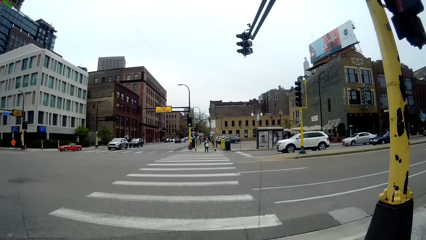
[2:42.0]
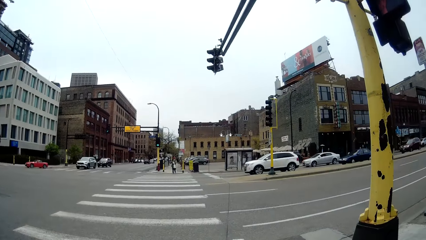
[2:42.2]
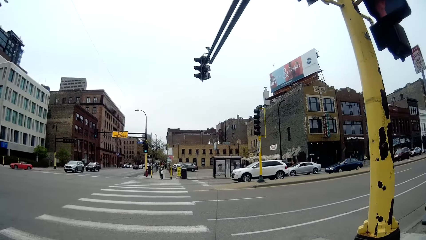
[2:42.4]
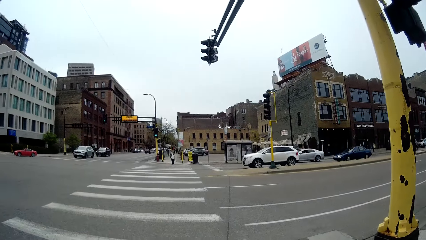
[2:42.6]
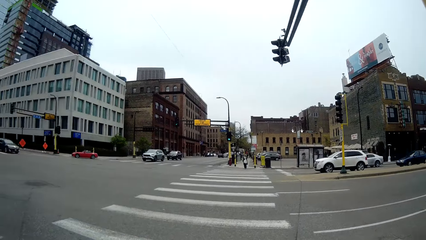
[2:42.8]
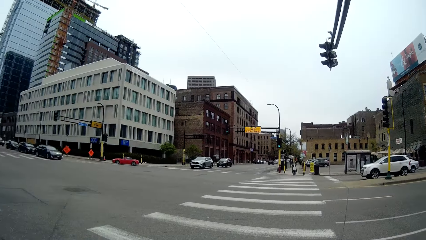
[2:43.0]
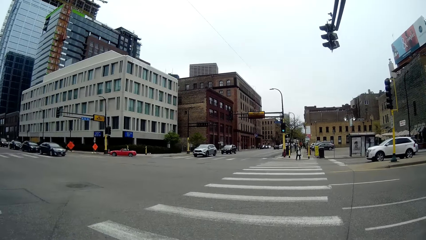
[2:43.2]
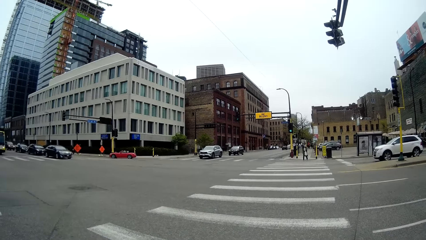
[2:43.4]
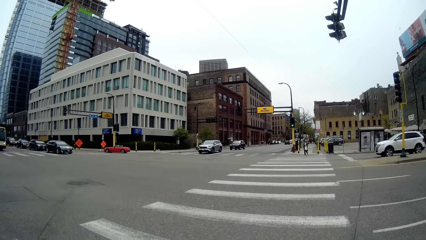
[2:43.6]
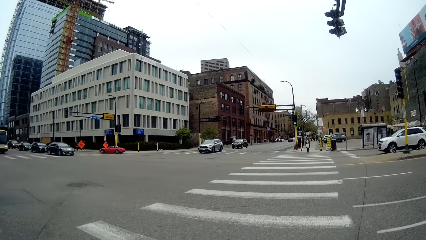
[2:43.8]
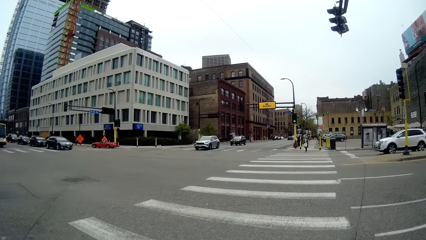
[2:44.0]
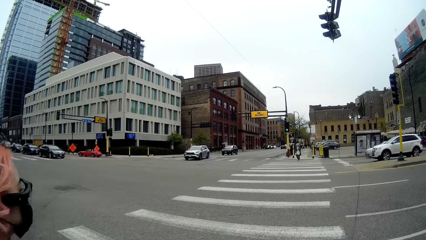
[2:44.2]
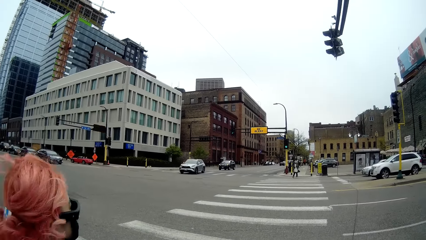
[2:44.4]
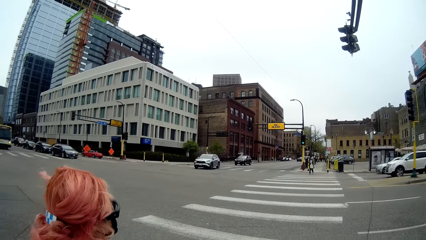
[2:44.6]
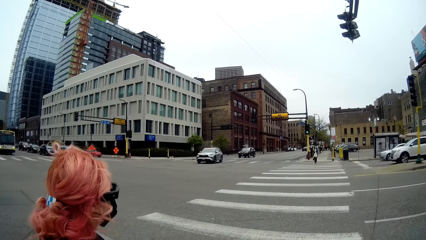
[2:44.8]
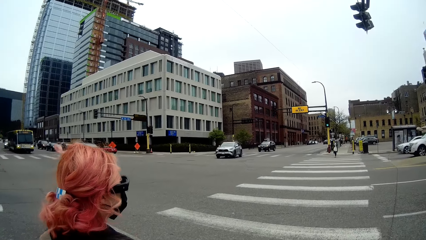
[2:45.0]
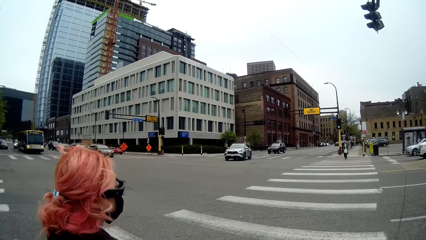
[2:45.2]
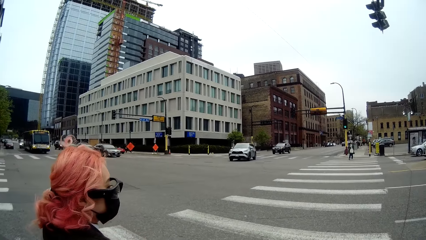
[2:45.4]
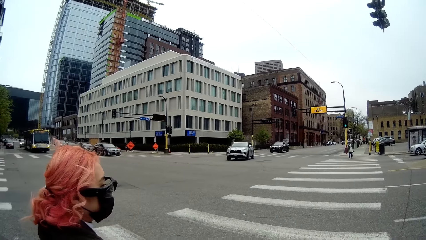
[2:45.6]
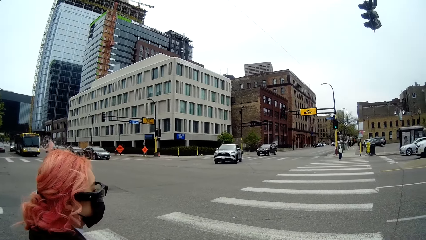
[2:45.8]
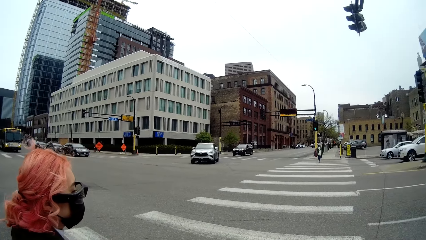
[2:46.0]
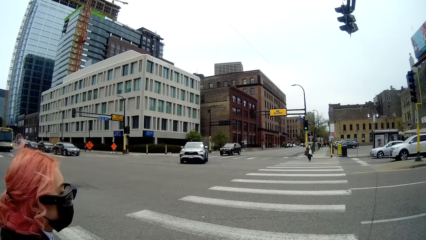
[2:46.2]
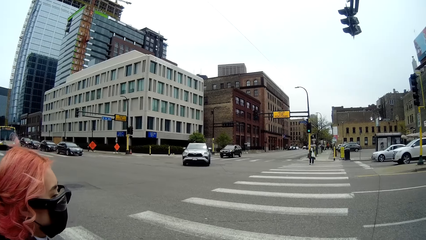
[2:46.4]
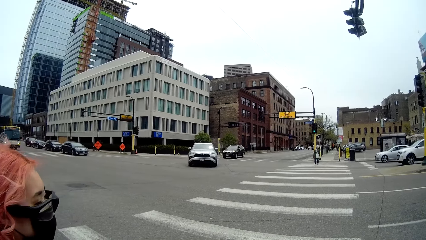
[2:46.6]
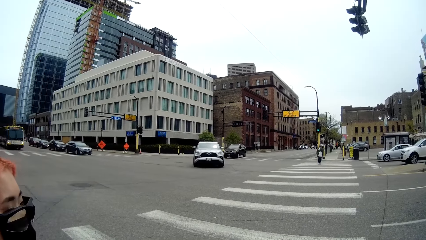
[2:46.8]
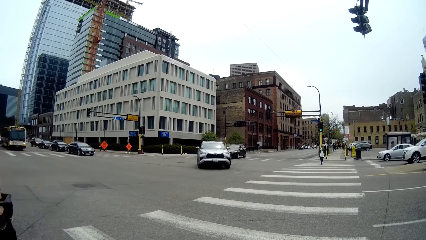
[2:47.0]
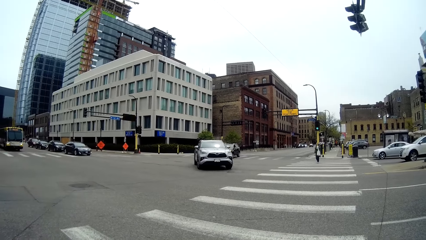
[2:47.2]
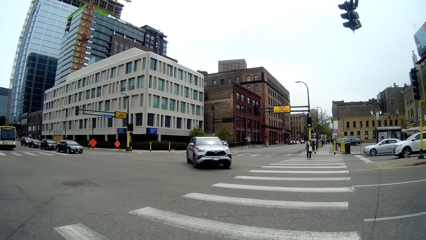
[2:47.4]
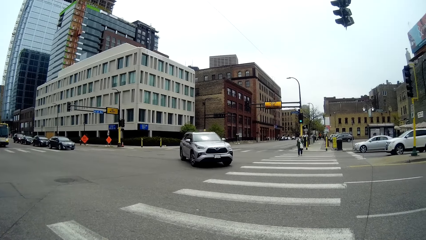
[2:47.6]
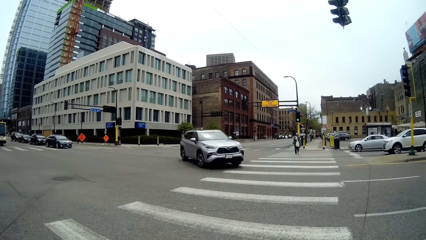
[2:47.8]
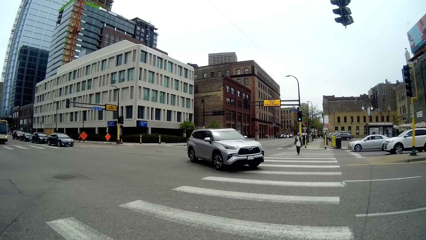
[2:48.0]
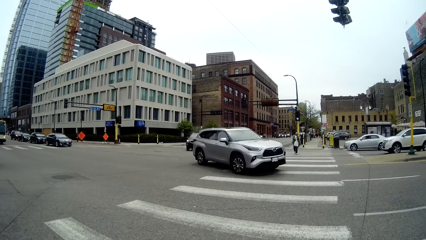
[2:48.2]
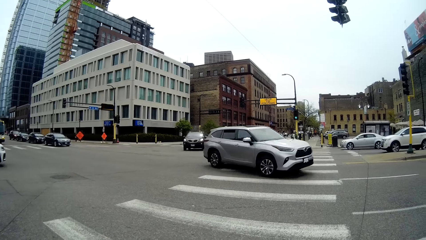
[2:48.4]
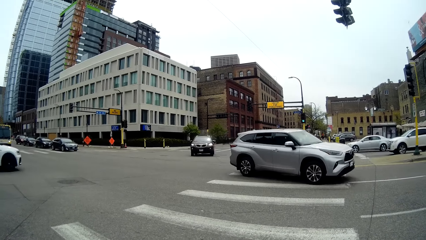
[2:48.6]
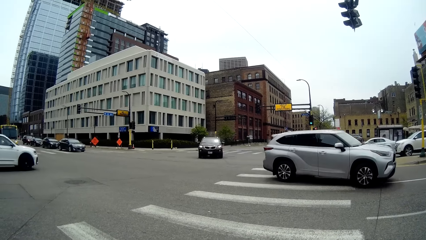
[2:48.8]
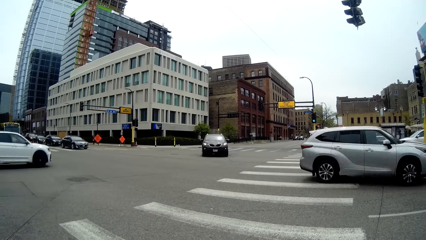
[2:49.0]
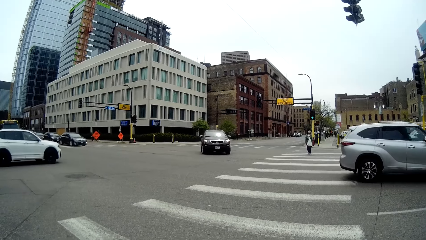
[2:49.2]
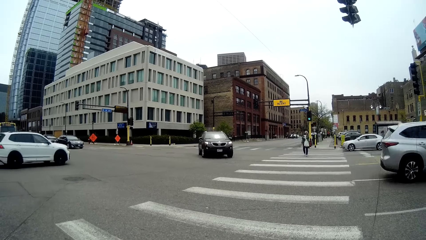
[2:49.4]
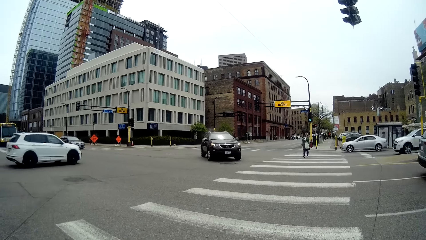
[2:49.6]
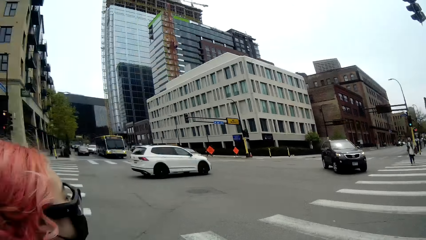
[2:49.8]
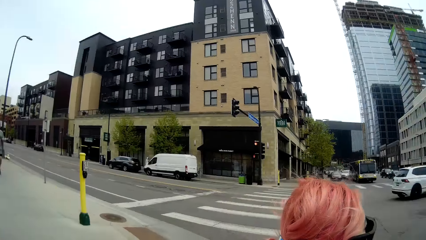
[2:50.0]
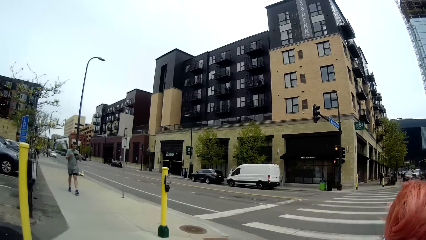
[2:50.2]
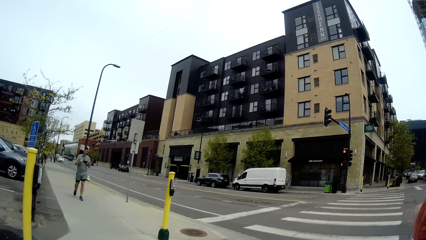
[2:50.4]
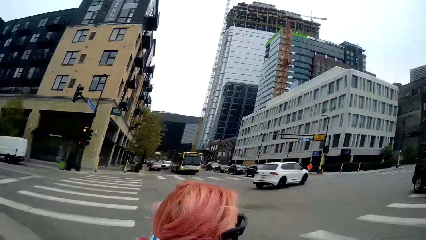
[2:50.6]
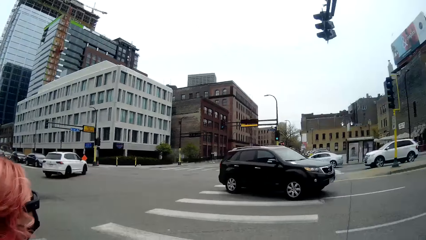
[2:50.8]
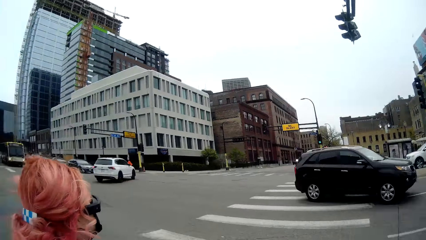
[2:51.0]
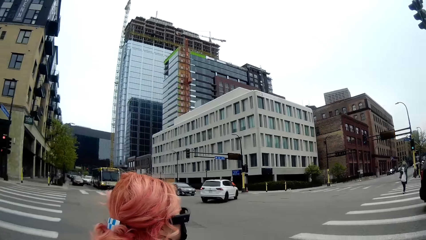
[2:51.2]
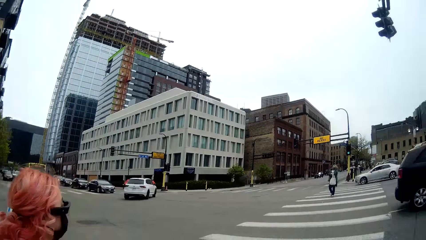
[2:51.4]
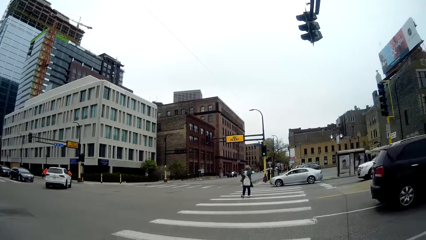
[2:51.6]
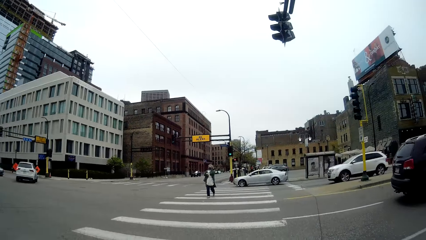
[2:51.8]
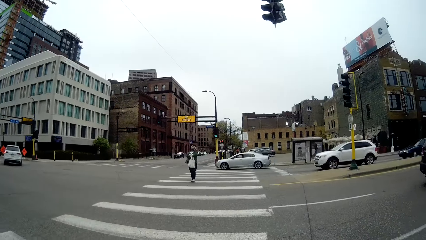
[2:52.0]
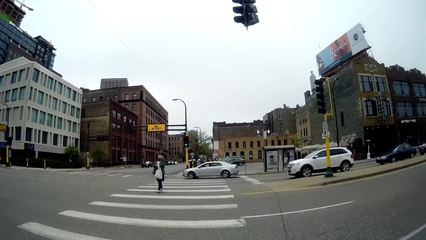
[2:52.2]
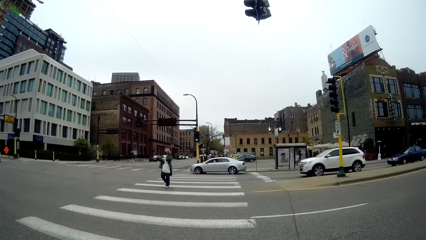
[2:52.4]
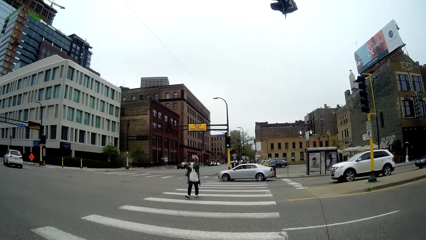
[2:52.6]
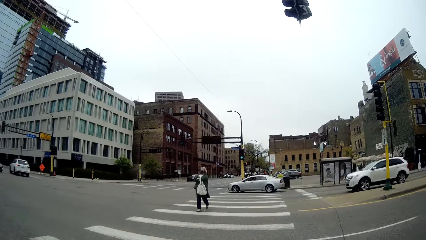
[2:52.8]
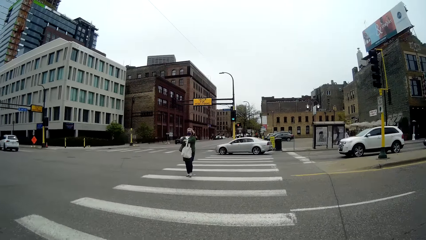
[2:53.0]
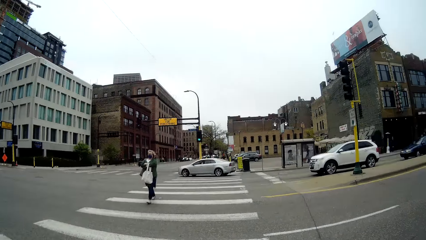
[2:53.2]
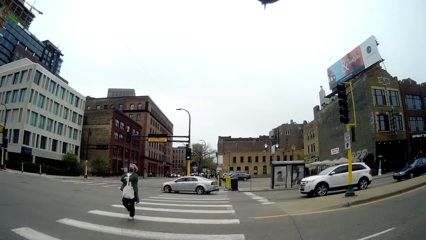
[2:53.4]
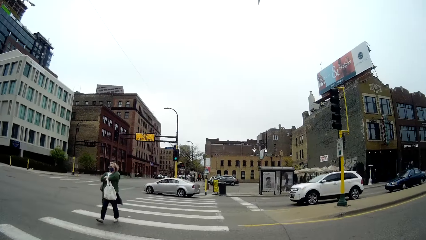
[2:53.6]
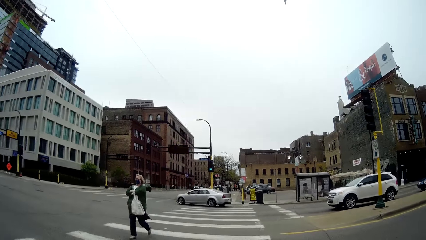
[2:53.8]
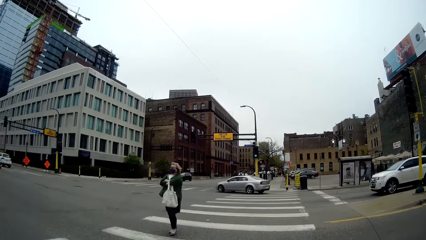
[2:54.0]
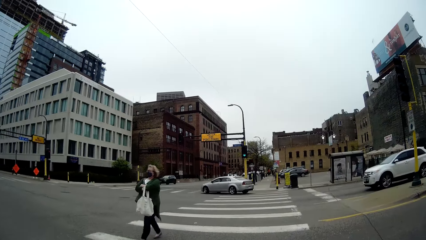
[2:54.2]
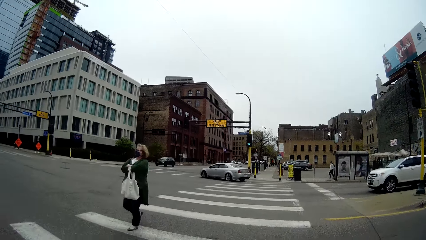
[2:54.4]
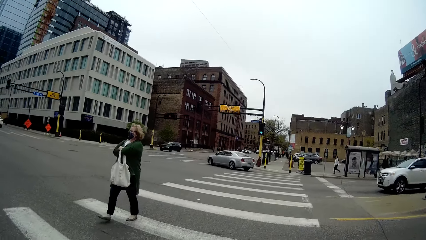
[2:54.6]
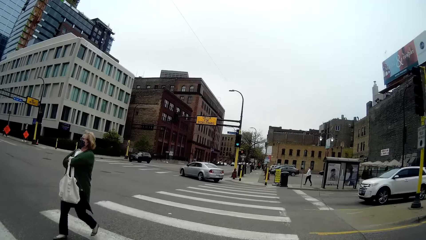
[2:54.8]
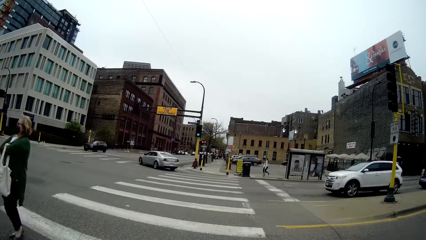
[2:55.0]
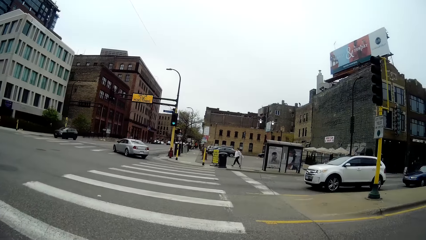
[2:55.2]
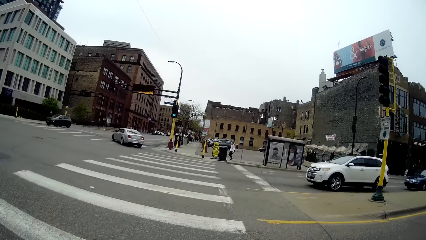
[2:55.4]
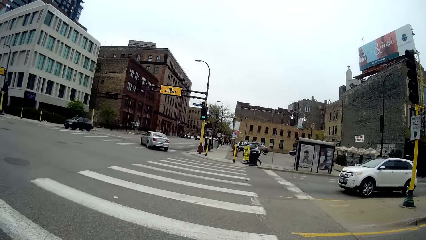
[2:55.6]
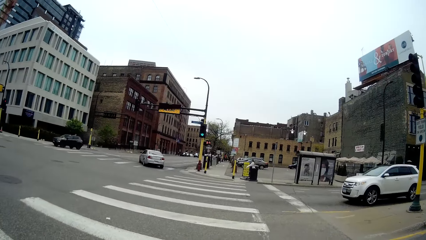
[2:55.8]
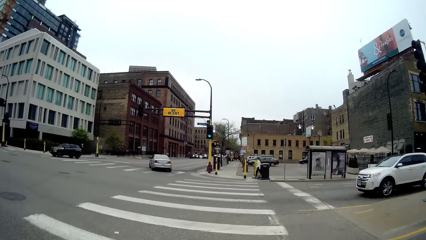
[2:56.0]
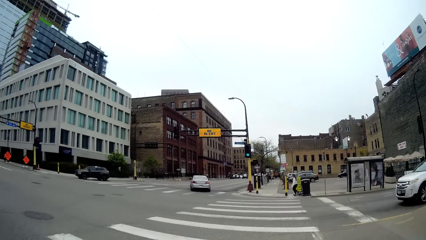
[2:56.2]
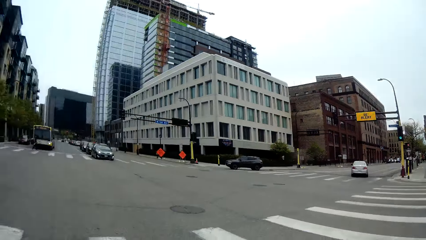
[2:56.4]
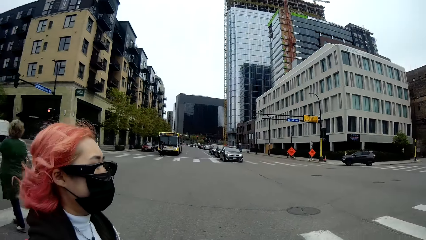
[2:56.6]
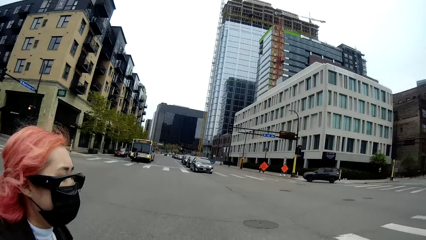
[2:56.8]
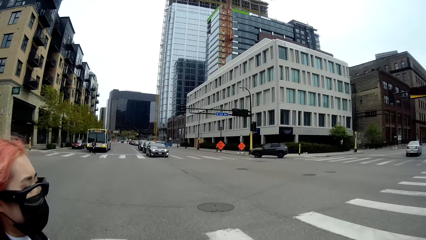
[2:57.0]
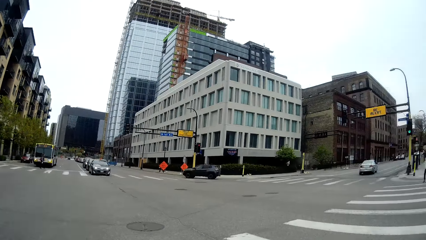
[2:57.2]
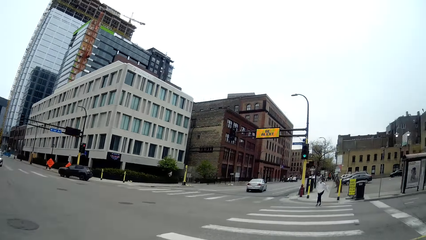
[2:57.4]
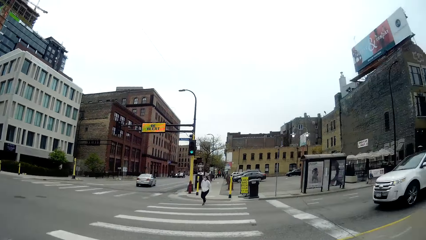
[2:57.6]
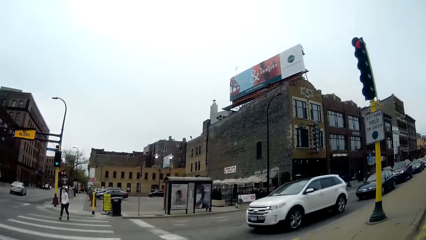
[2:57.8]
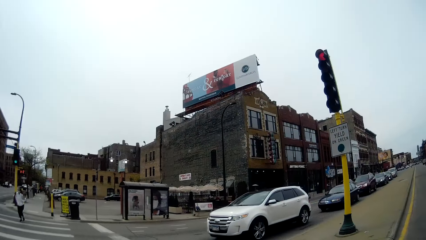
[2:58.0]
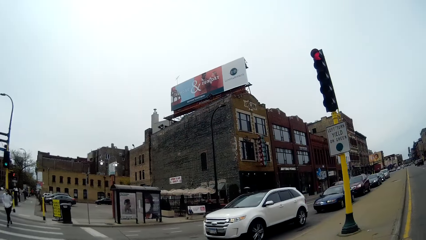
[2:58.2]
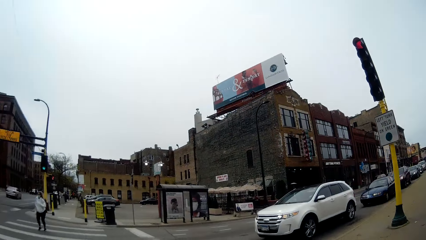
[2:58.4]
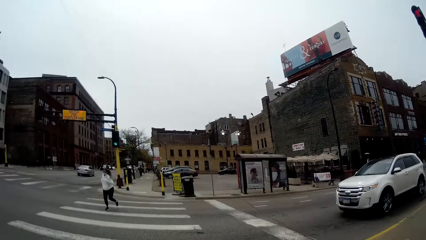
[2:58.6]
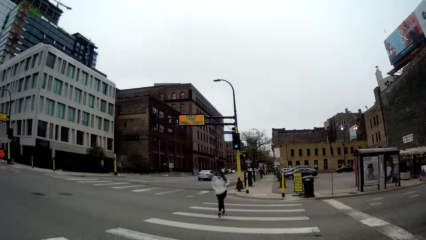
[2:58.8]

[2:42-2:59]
The camera wearer interacts with the woman. They look around and cross the road. A woman walks past the camera wearer.
